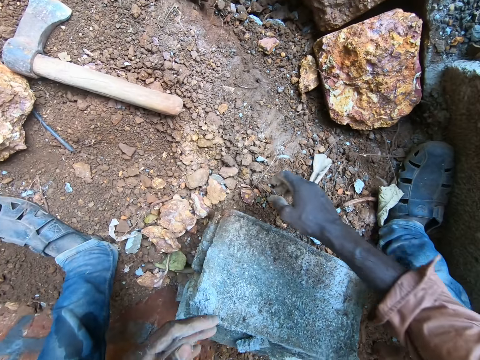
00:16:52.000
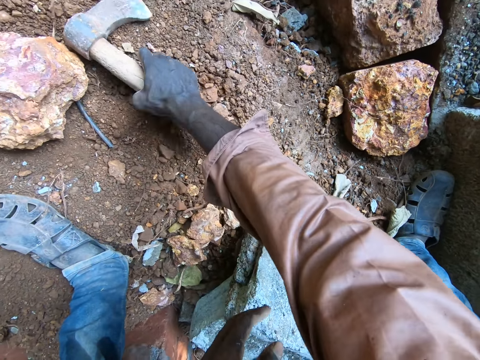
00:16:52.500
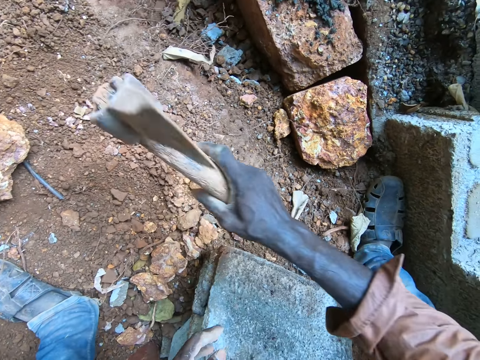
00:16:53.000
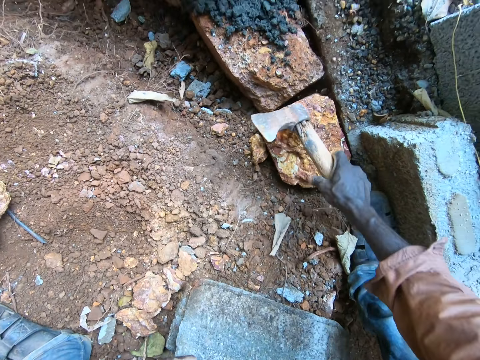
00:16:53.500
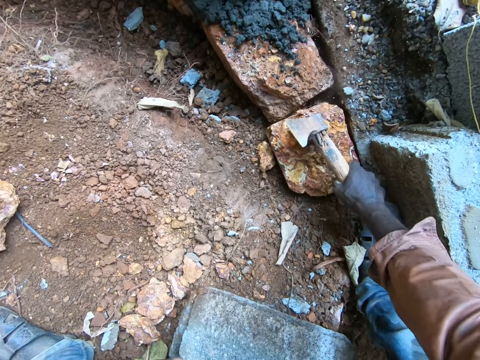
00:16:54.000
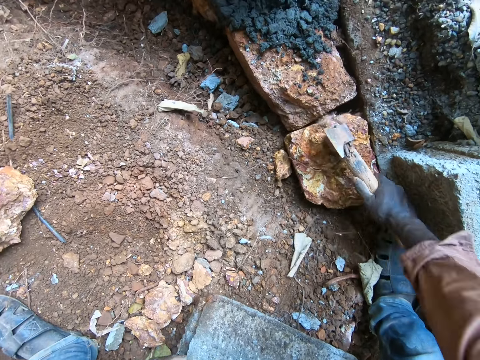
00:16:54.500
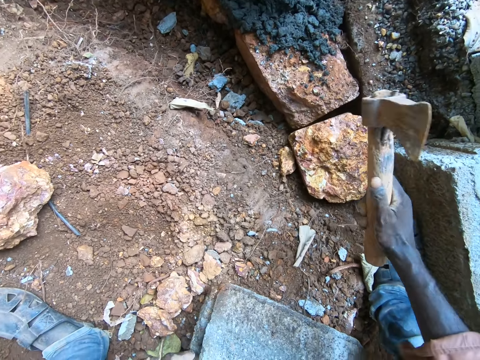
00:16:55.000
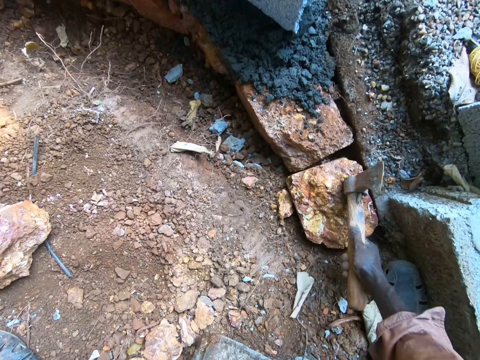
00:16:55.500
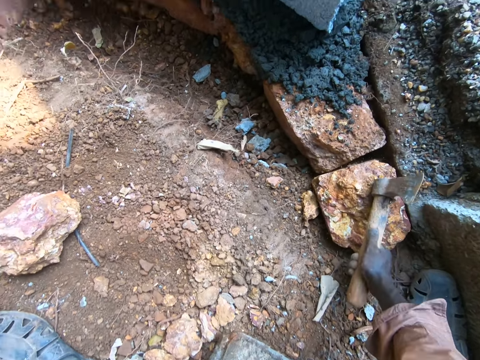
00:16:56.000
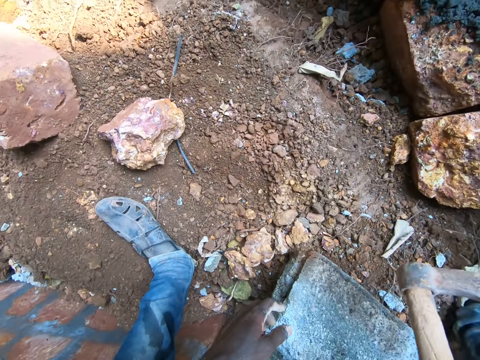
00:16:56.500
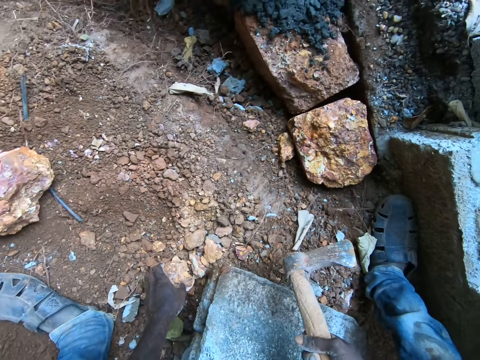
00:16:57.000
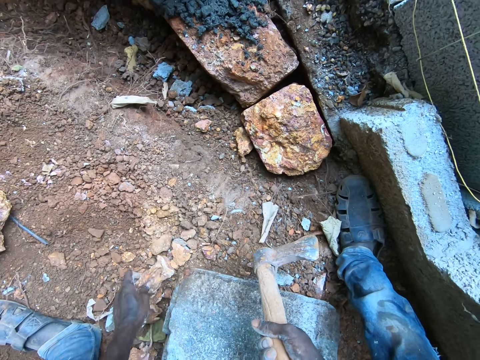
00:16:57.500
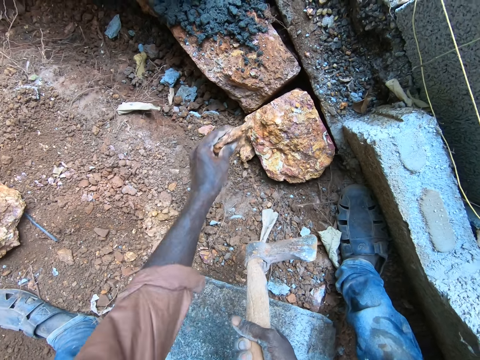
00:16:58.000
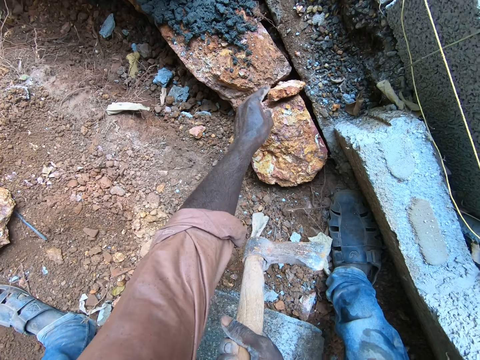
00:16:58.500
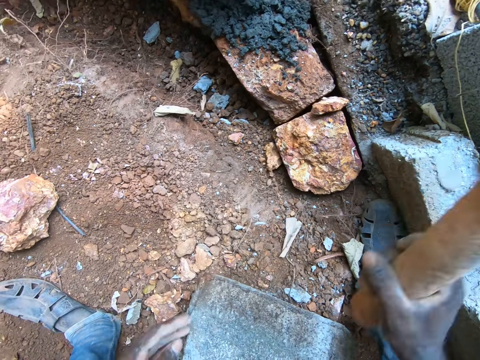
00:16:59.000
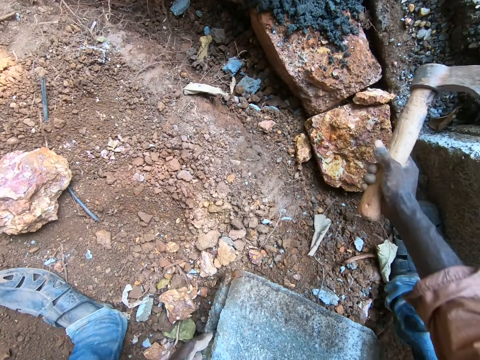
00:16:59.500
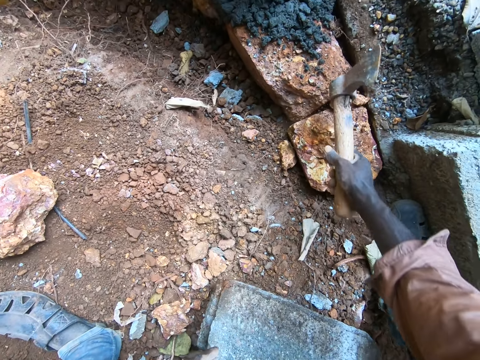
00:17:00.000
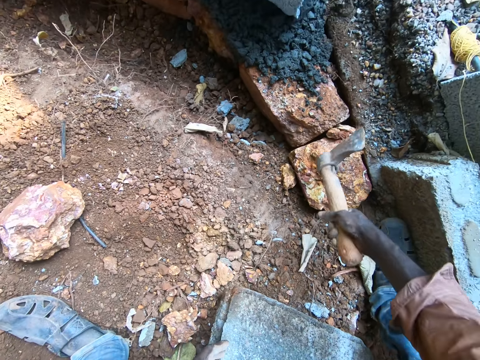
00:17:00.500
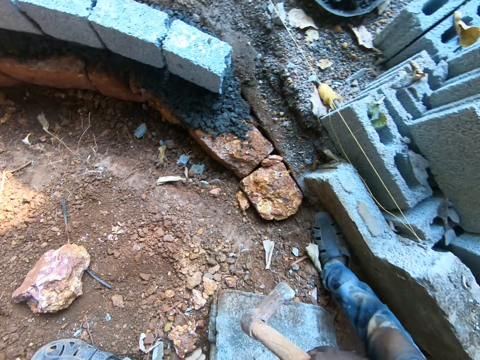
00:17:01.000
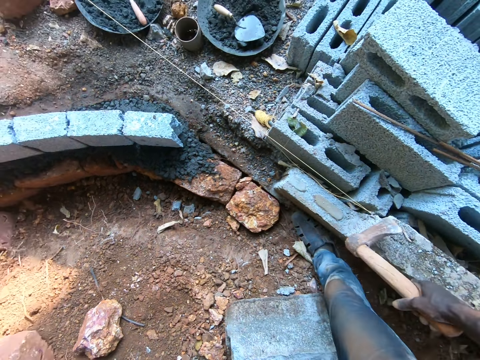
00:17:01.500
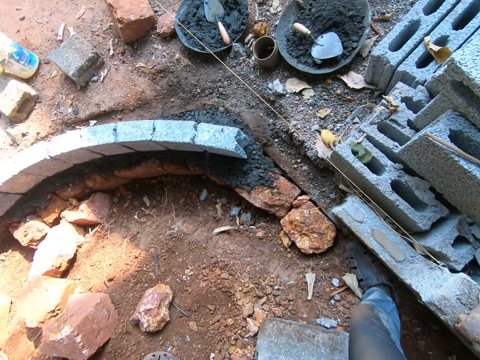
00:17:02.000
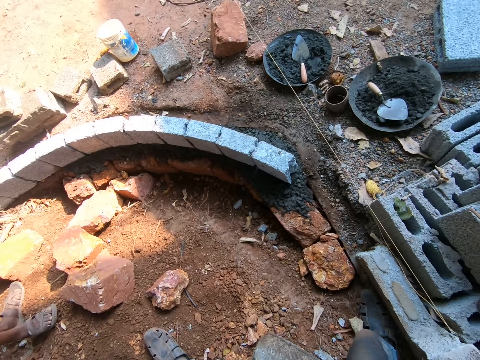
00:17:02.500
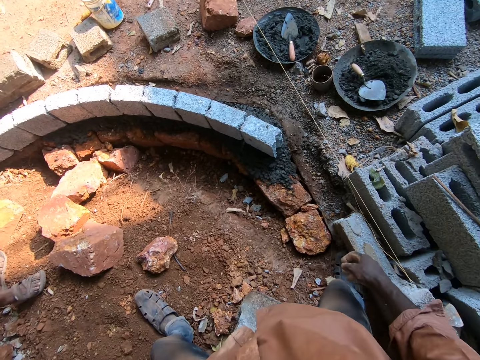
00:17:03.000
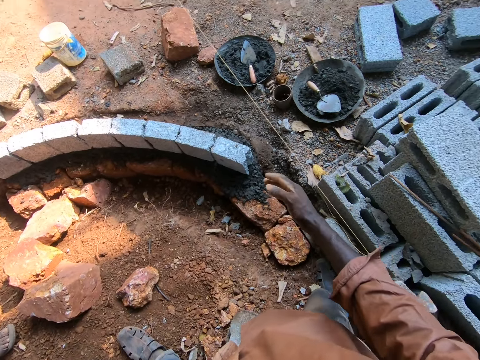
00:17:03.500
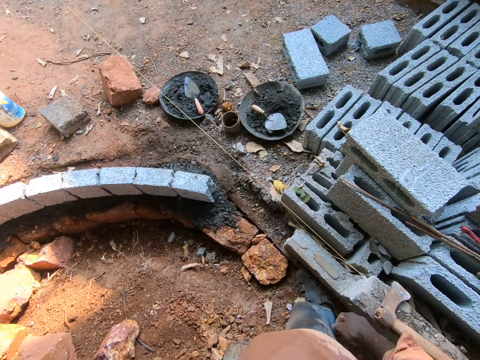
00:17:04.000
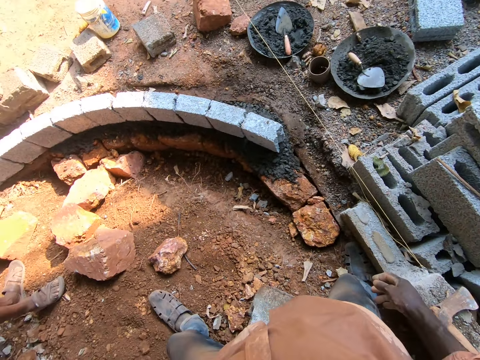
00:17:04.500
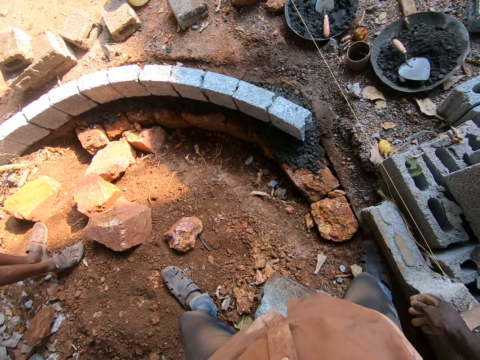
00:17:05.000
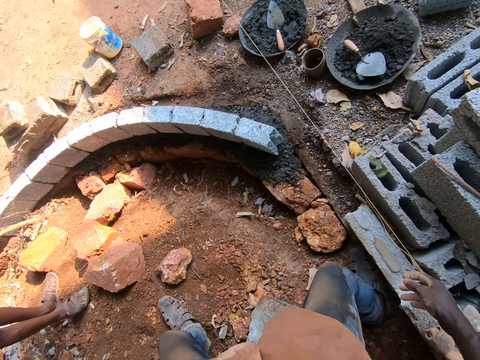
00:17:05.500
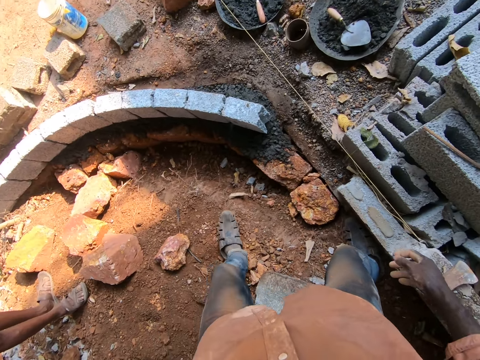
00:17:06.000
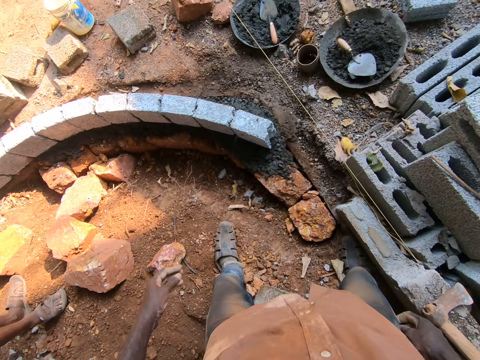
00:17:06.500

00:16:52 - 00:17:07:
The camera wearer picks an axe from the ground. They hit the stone with the axe. They pick a small stone from the ground. They put the small stone on the space between the stones. They hit the stone with the axe. They put the axe on a brick. They talk to a man.

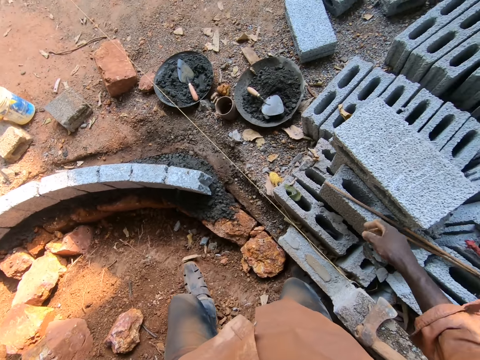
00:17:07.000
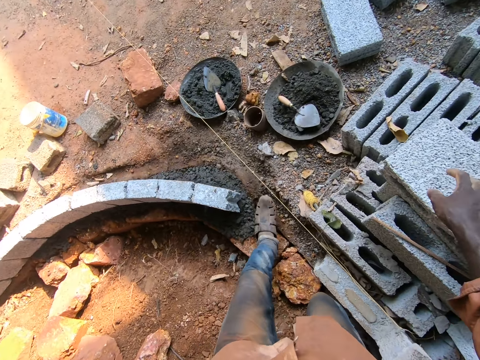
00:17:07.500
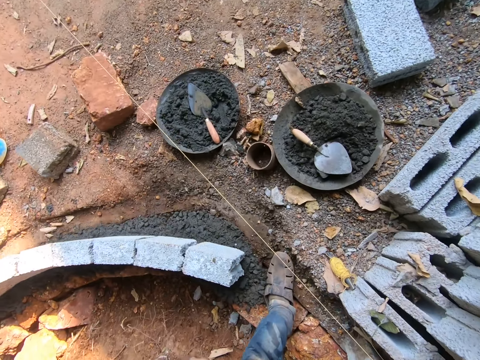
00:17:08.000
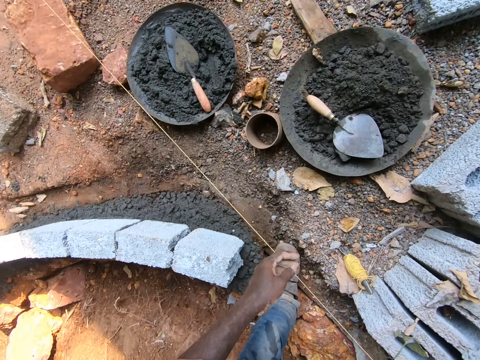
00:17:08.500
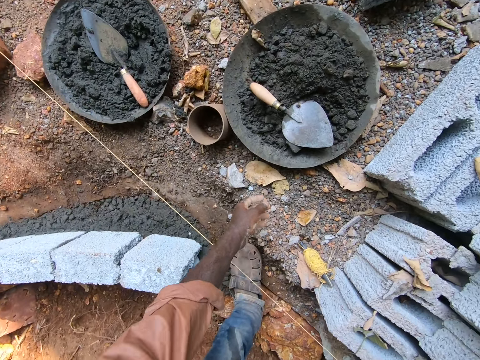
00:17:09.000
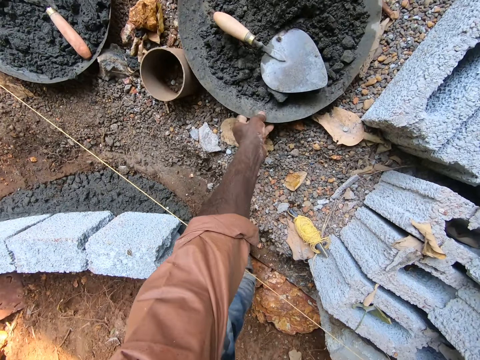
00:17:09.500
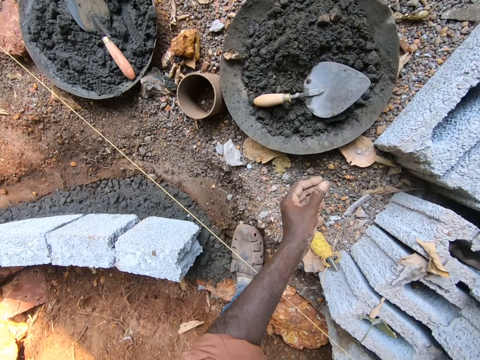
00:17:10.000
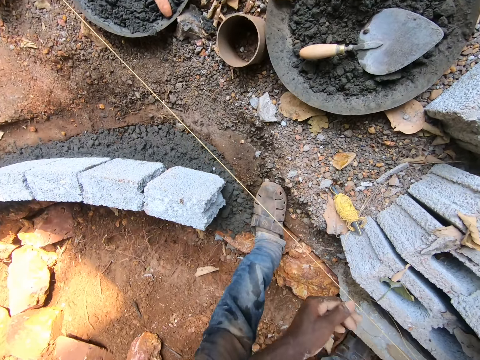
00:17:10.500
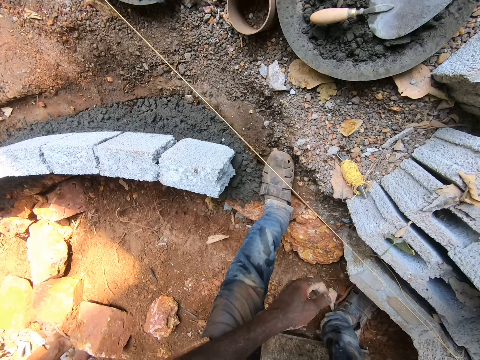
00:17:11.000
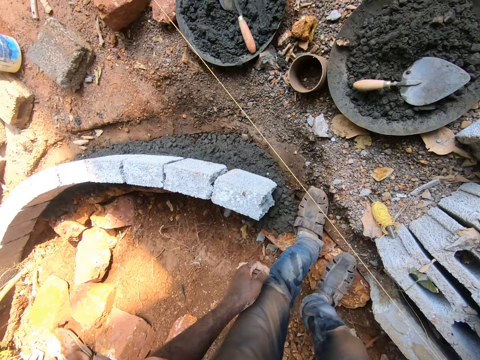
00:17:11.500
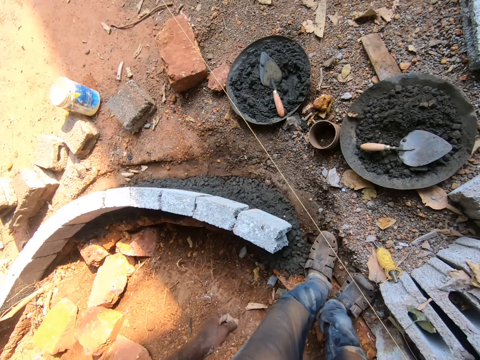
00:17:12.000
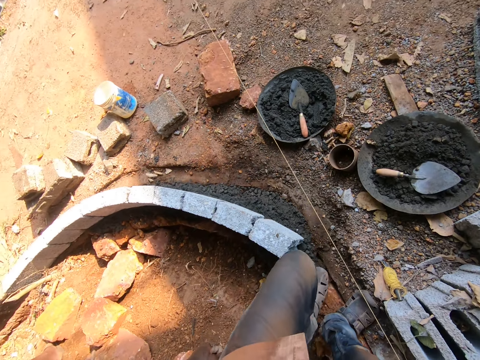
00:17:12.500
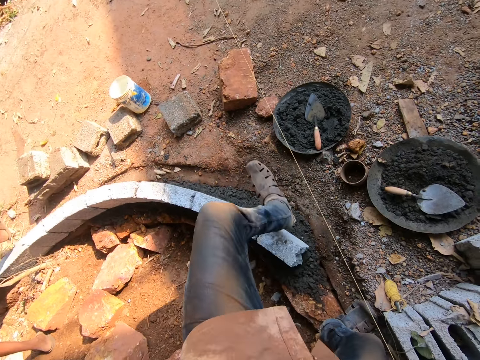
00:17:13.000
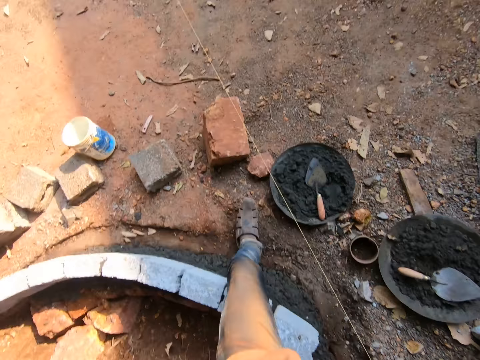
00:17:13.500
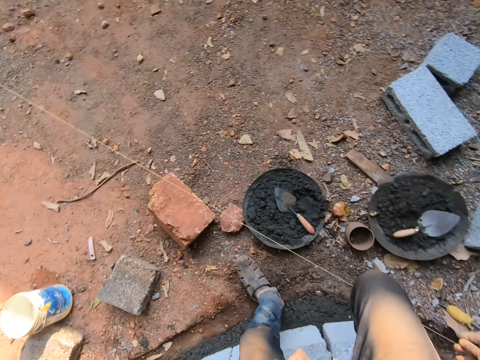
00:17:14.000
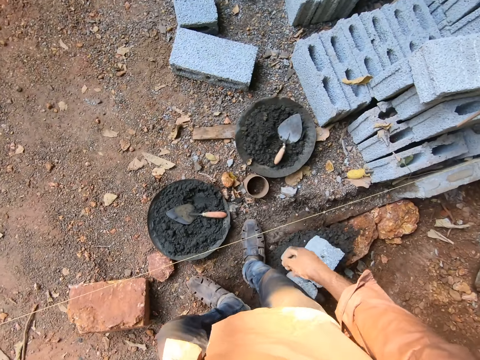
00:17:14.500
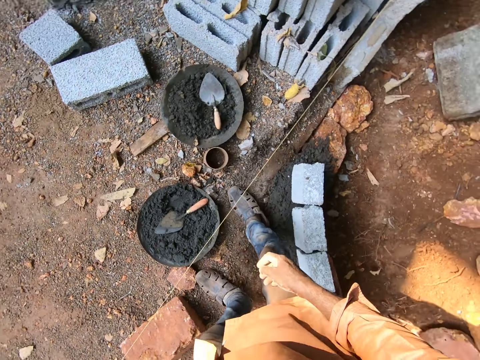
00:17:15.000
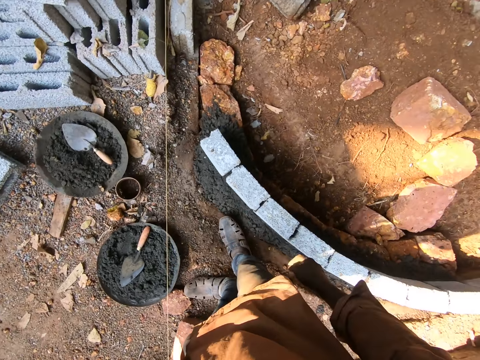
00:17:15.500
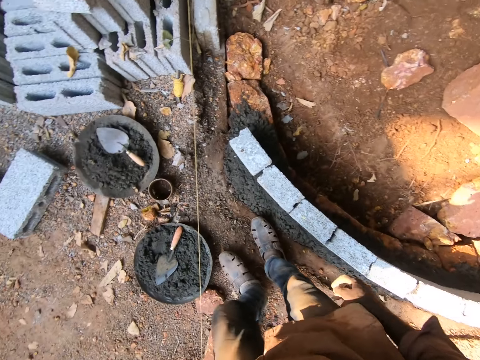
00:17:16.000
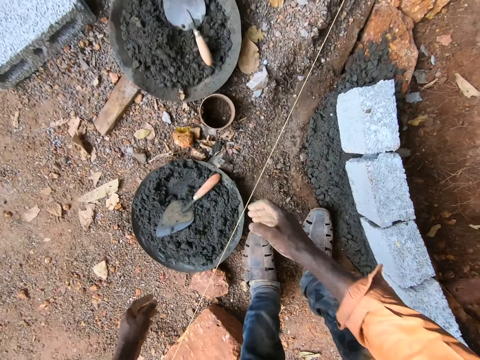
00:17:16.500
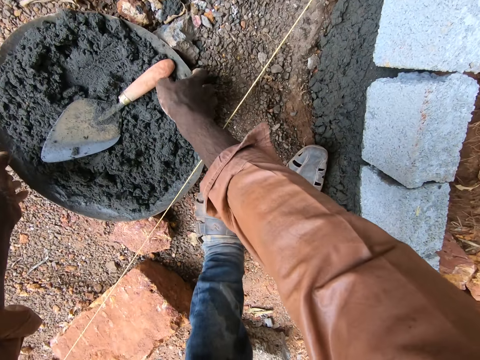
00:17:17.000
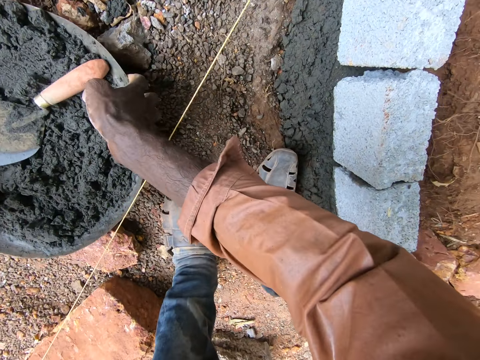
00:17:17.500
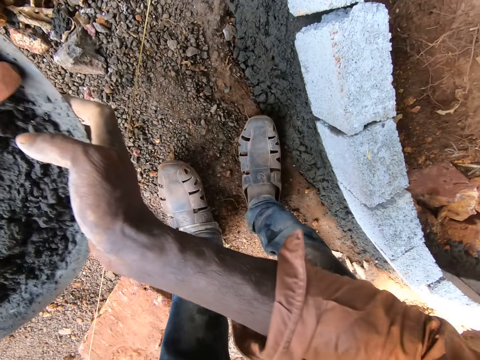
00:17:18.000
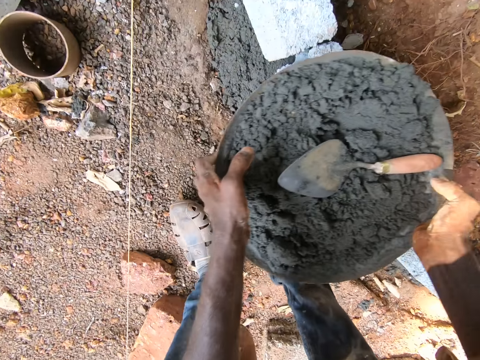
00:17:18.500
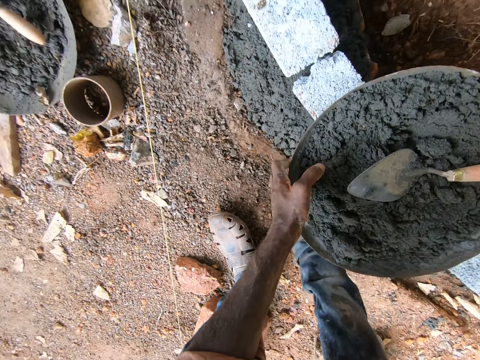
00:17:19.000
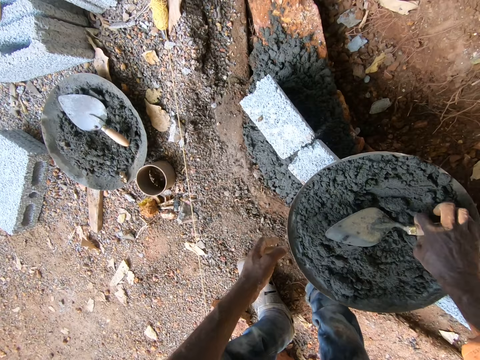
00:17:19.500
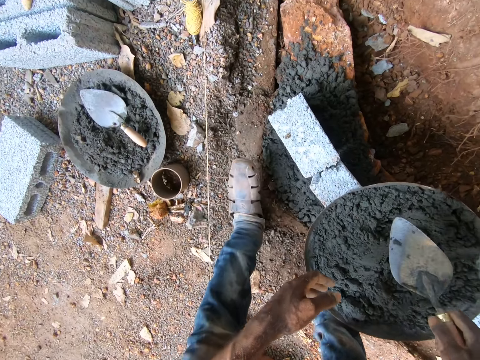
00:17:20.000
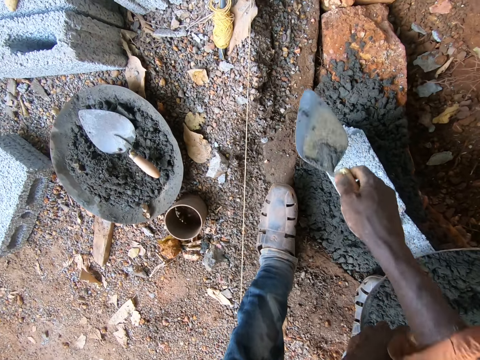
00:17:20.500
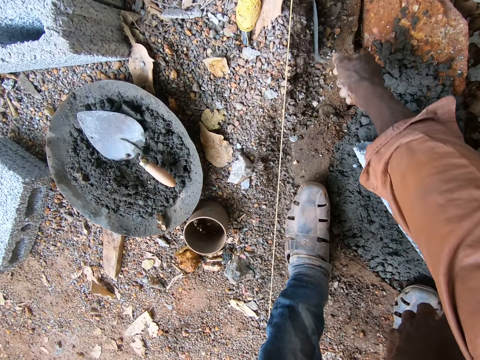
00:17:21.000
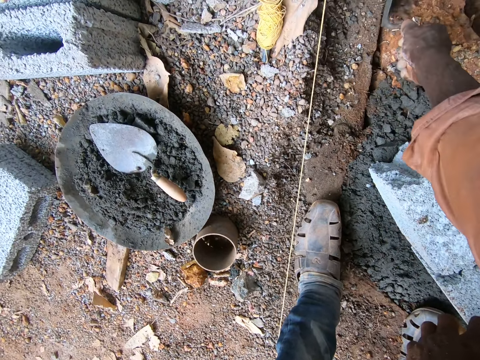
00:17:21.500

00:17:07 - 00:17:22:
The camera wearer moves the head pan on the ground. They look around. They walk in the compound. They look around. They pick the head pan from the ground. They put the head pan on top of the brick. They pick a trowel from the head pan. They clean the ground with the trowel. They move soil on the ground with the trowel.
